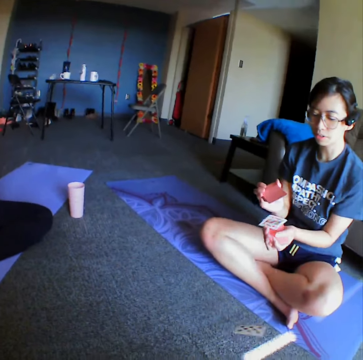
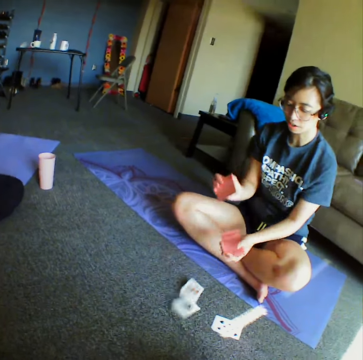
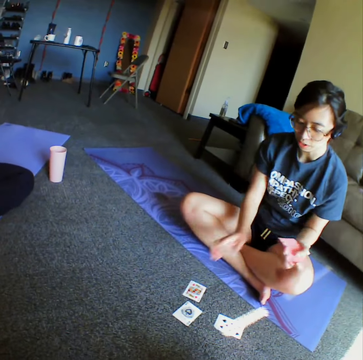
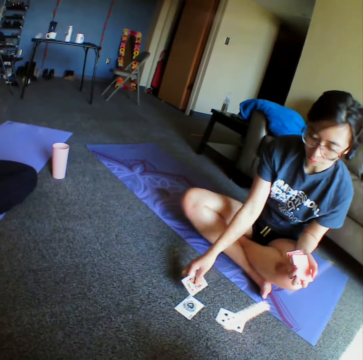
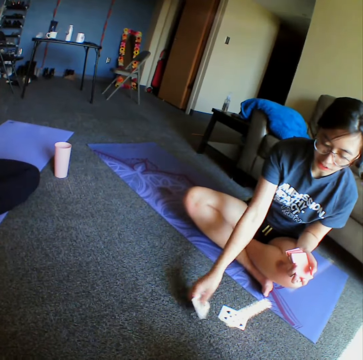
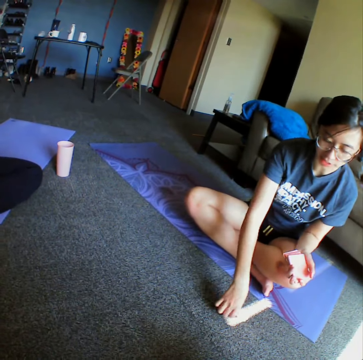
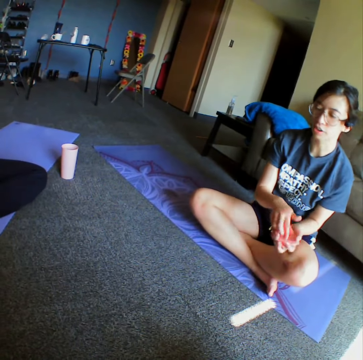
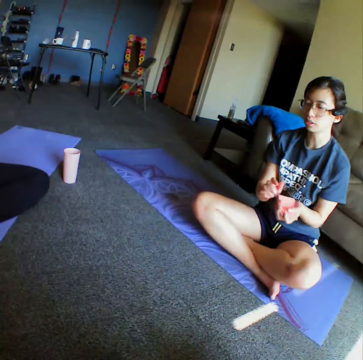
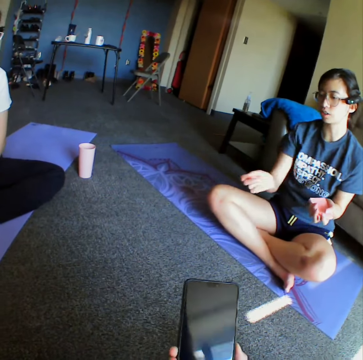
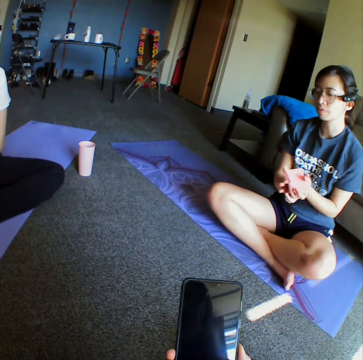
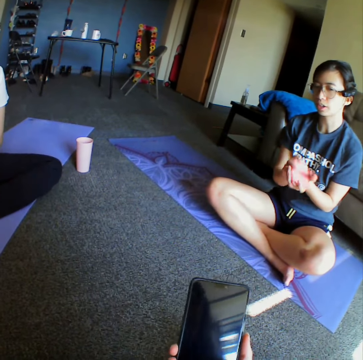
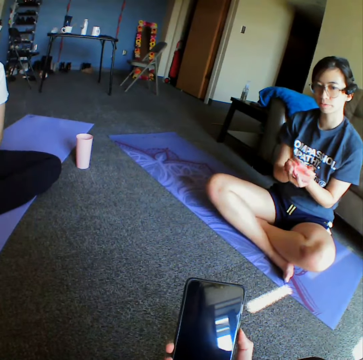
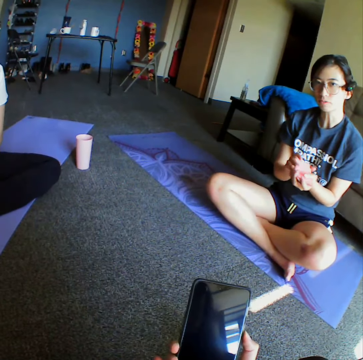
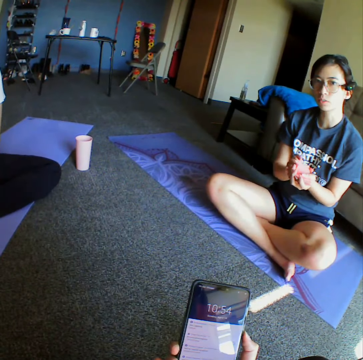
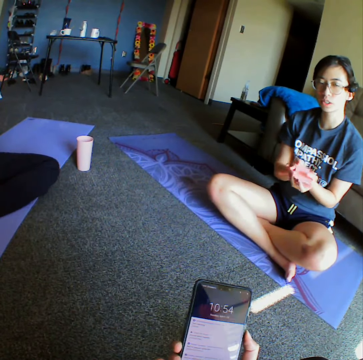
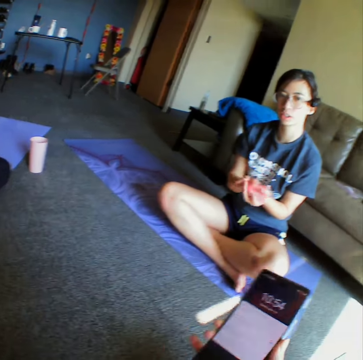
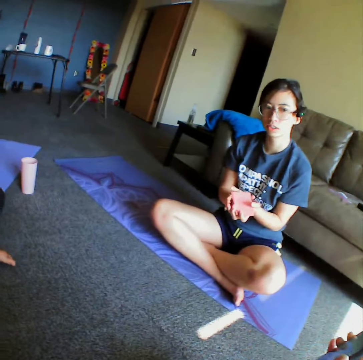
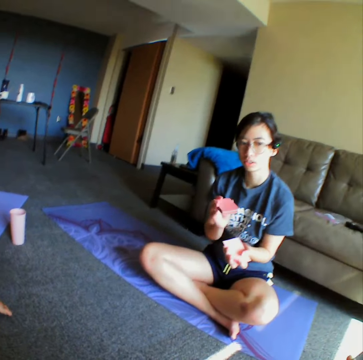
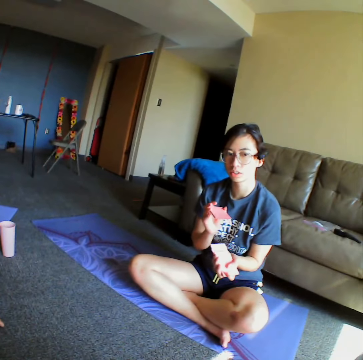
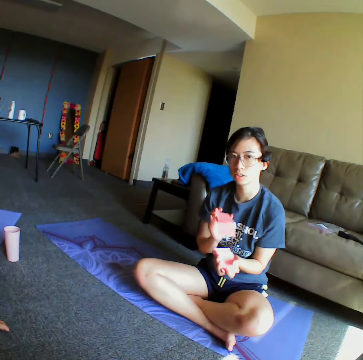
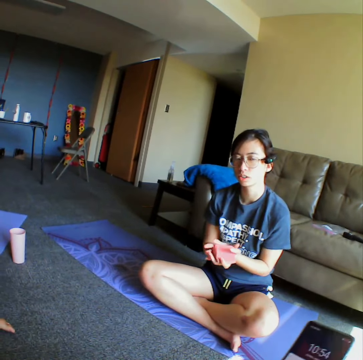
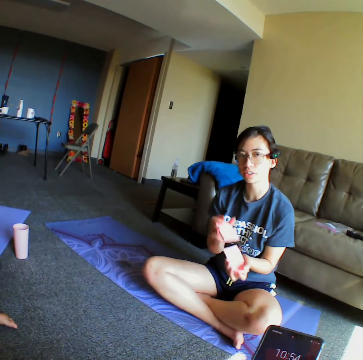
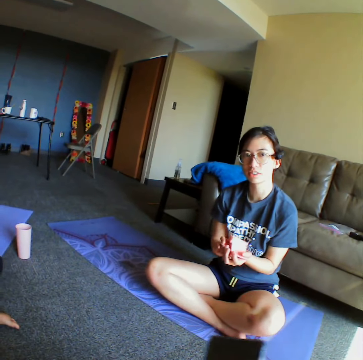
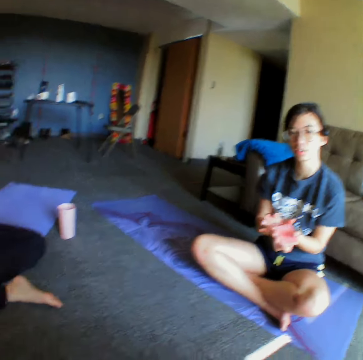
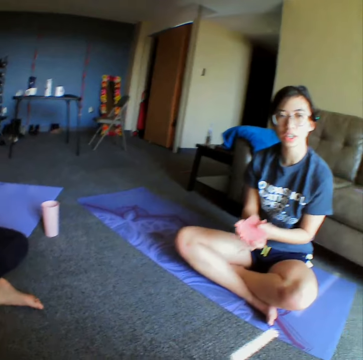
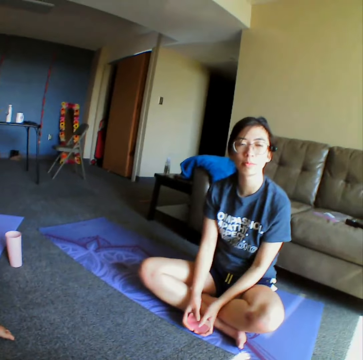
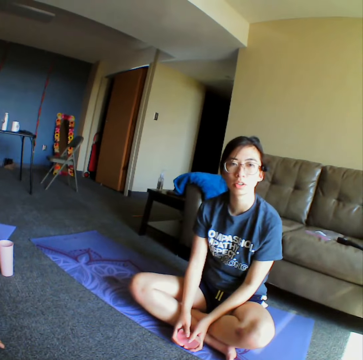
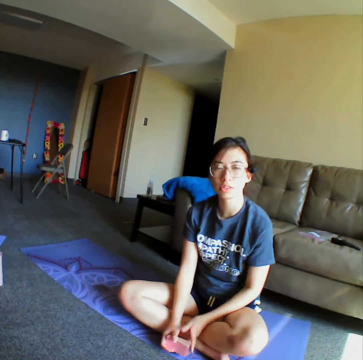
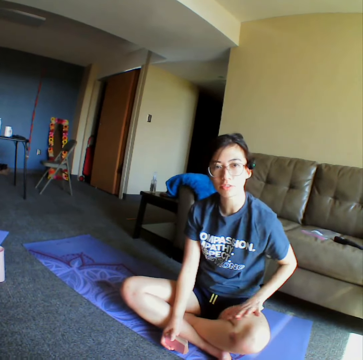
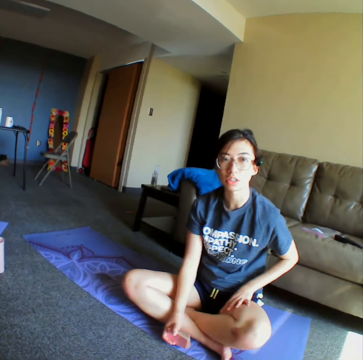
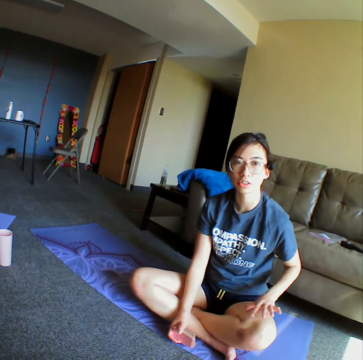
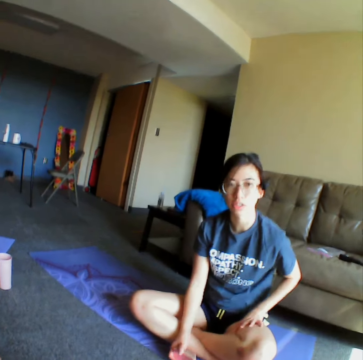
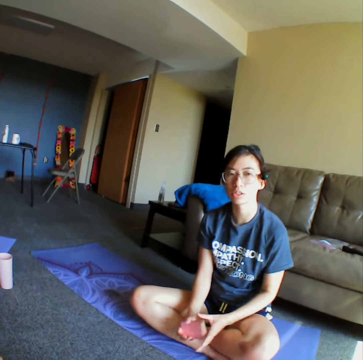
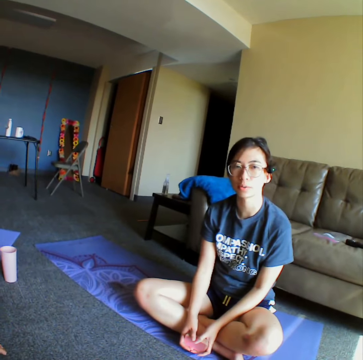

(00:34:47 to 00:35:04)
A woman drops cards on the floor. The woman picks the cards from the floor. The woman shuffles the cards. The camera wearer uses a phone. The woman shuffles the cards. The woman stops reshuffling the cards. The woman converses with the camera wearer.

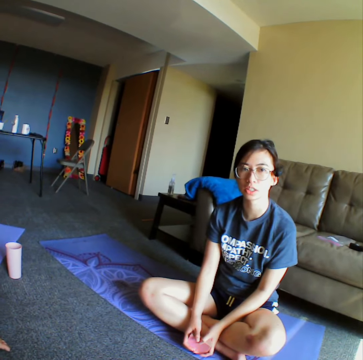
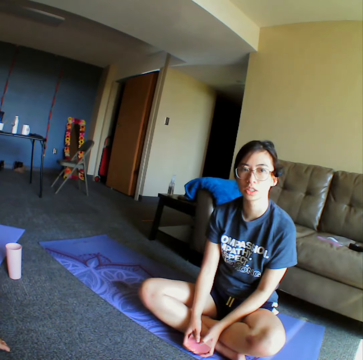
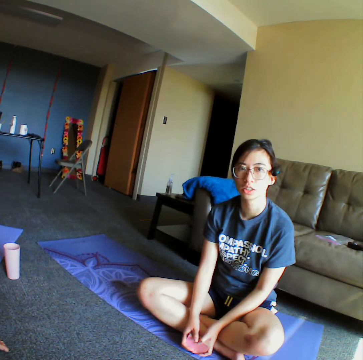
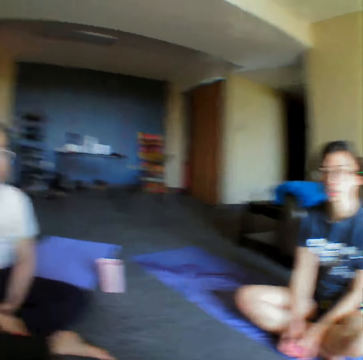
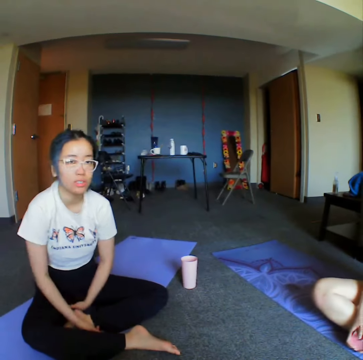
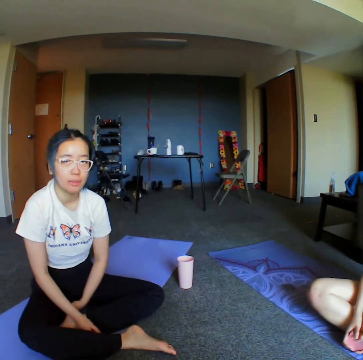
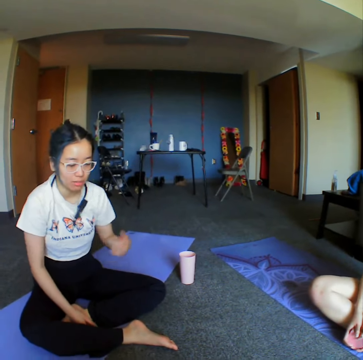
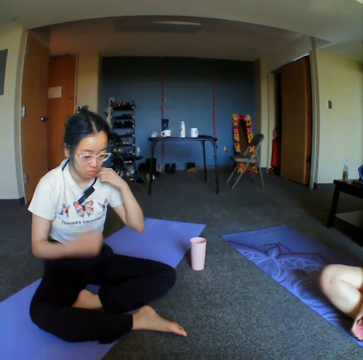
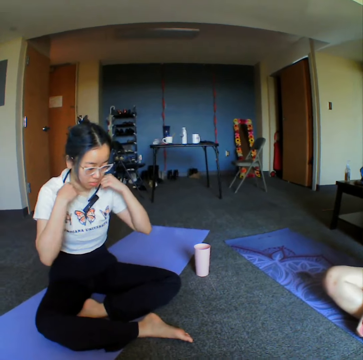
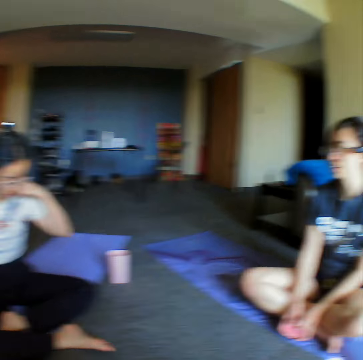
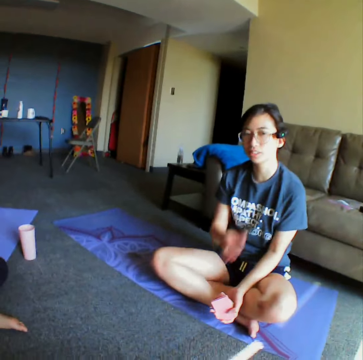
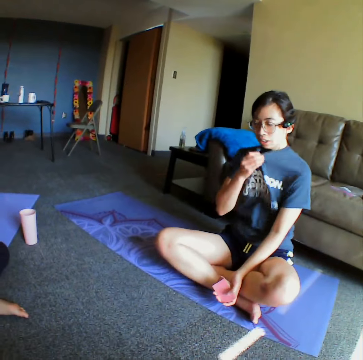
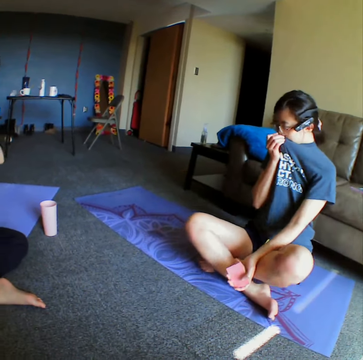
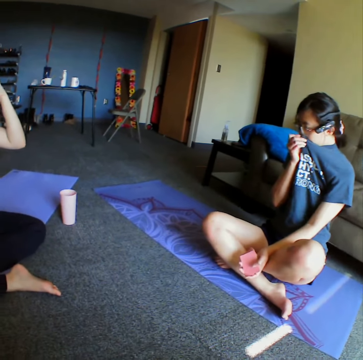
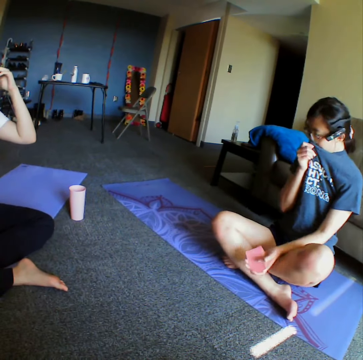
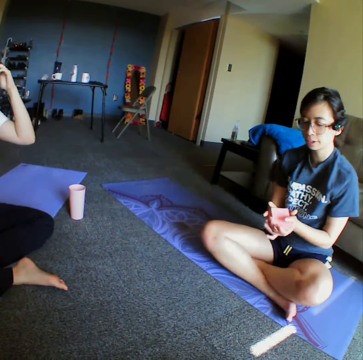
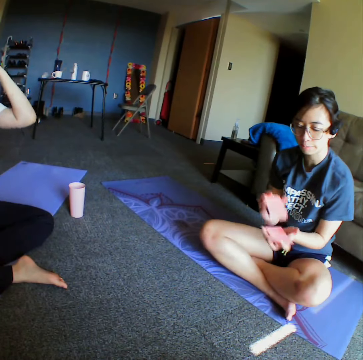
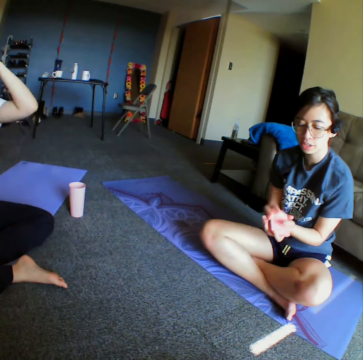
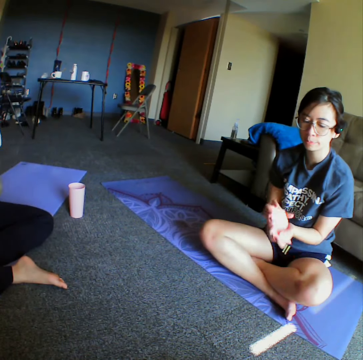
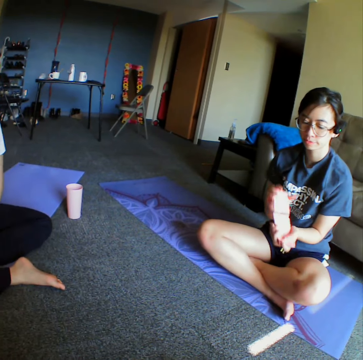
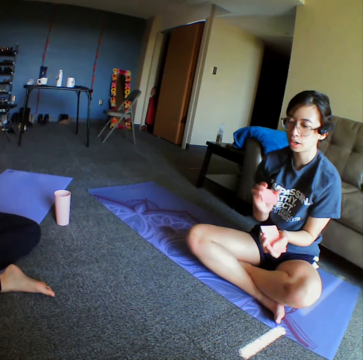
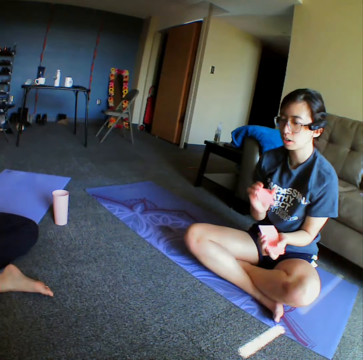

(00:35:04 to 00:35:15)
The camera wearer looks around the room. A woman adjusts a camera. The camera wearer looks around the room. Another woman reshuffles the cards on her hand.

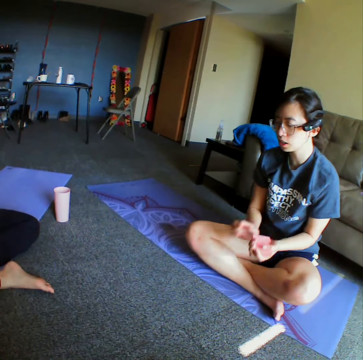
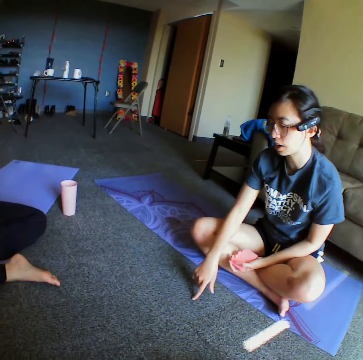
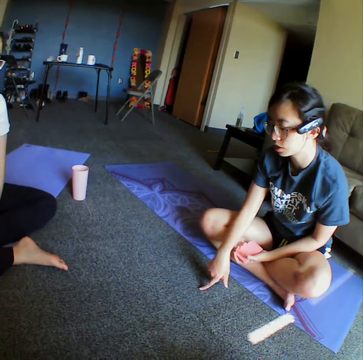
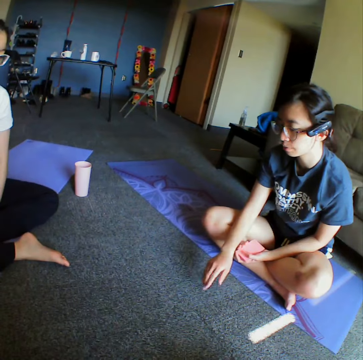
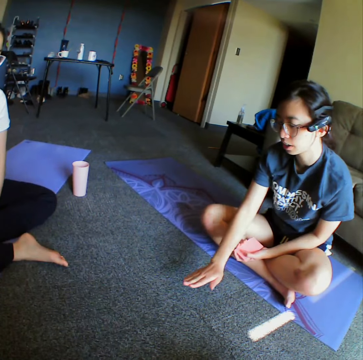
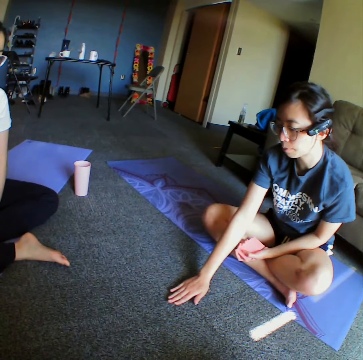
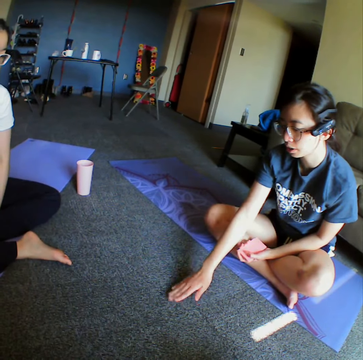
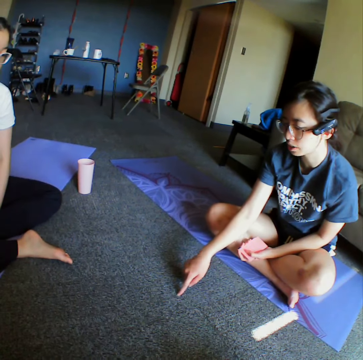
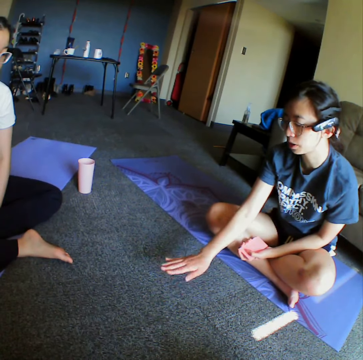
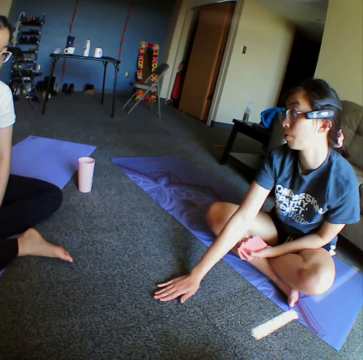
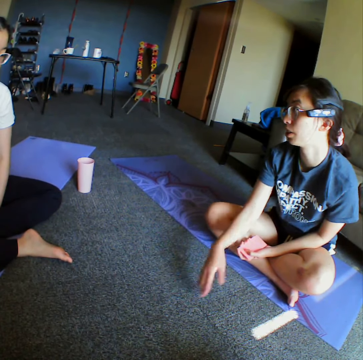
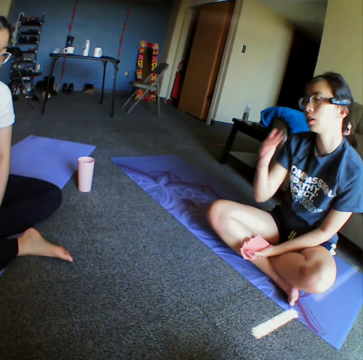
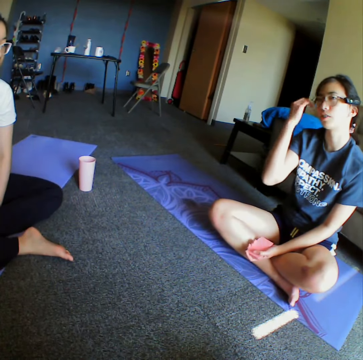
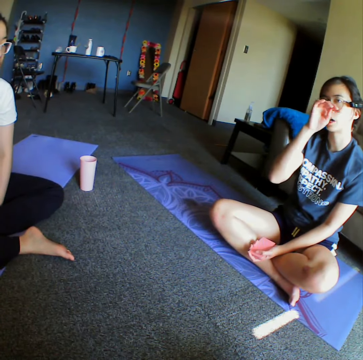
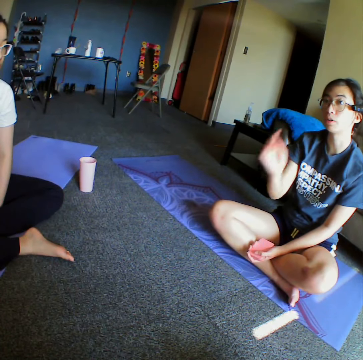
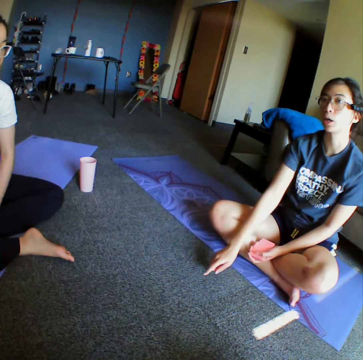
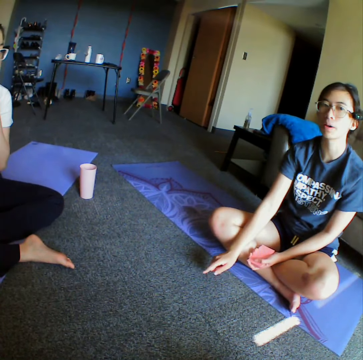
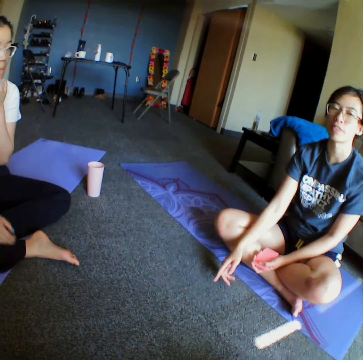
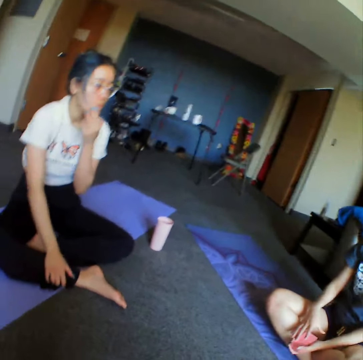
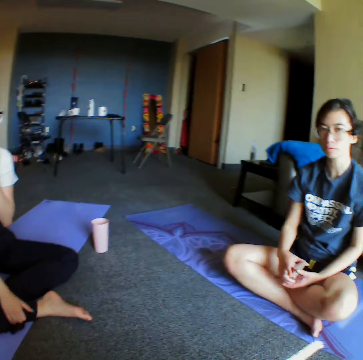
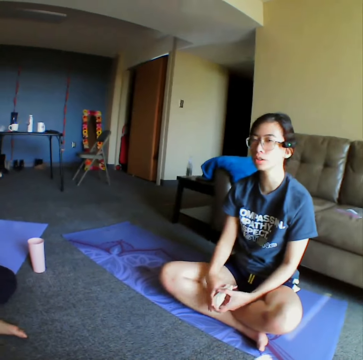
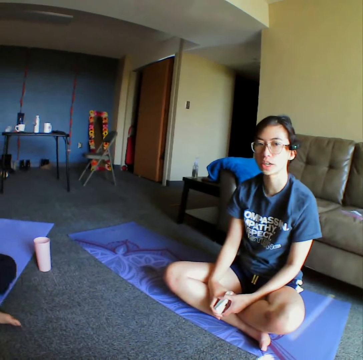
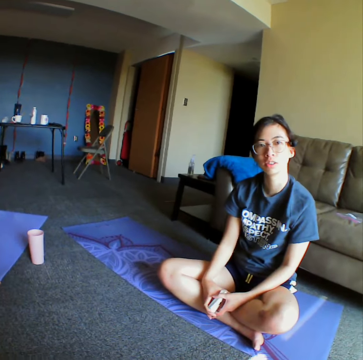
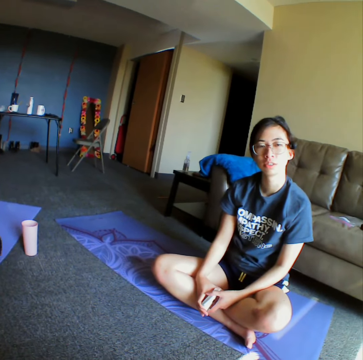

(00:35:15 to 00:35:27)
A woman demonstrates something to another woman and a person. The other woman converses with the first woman. The camera wearer looks around the room.
